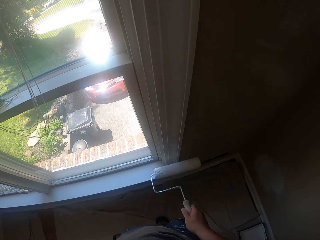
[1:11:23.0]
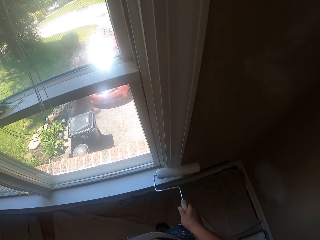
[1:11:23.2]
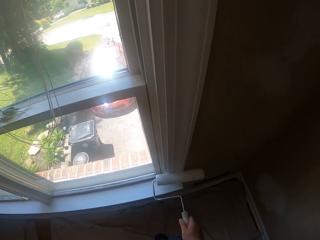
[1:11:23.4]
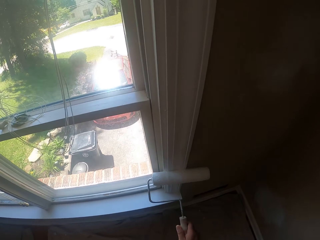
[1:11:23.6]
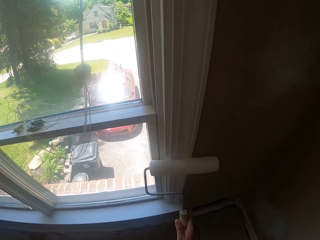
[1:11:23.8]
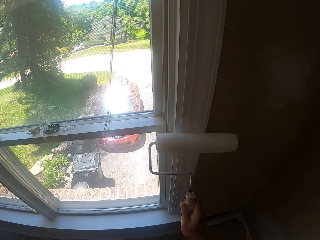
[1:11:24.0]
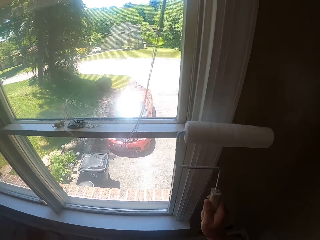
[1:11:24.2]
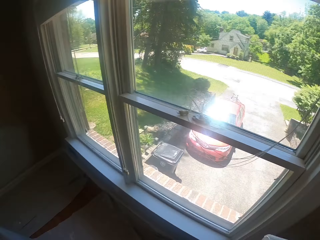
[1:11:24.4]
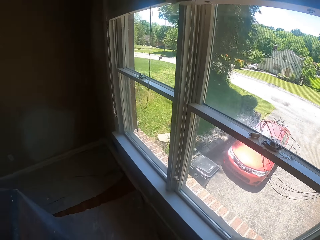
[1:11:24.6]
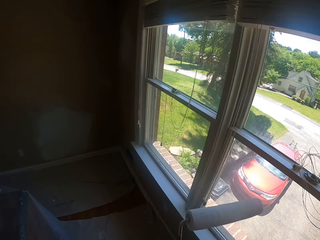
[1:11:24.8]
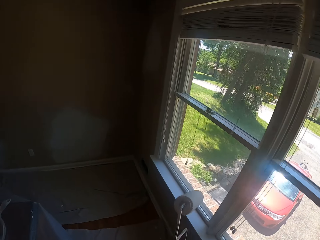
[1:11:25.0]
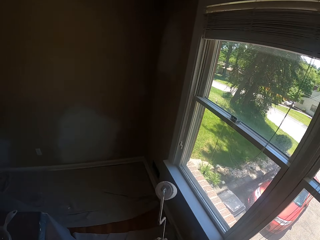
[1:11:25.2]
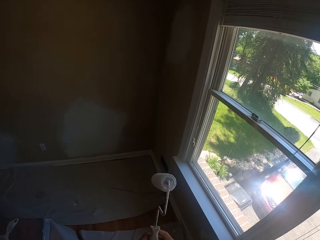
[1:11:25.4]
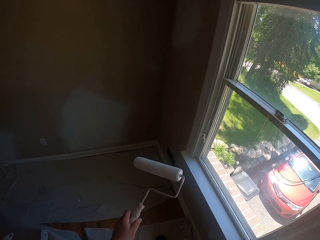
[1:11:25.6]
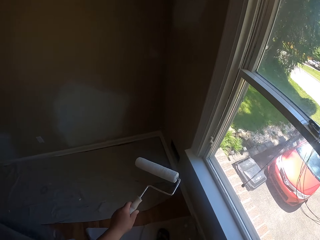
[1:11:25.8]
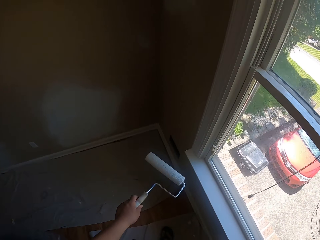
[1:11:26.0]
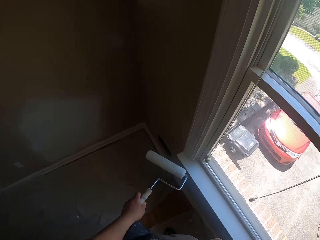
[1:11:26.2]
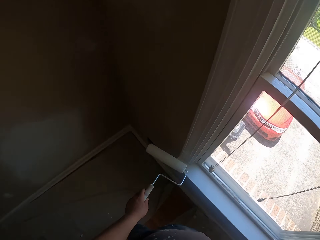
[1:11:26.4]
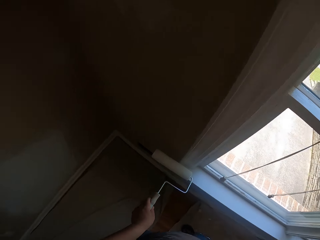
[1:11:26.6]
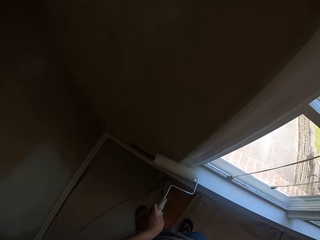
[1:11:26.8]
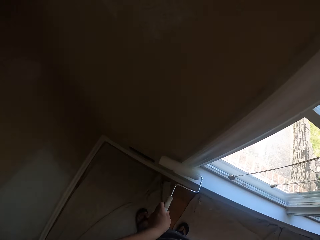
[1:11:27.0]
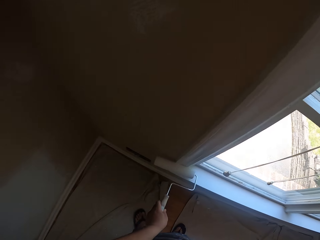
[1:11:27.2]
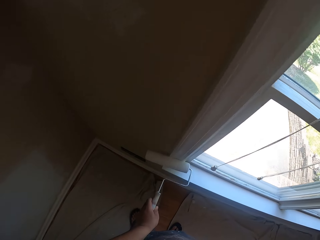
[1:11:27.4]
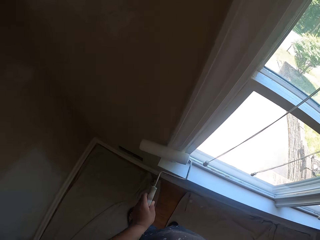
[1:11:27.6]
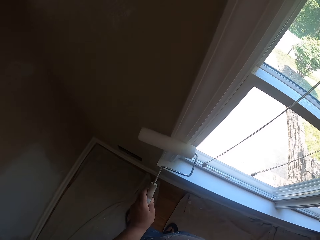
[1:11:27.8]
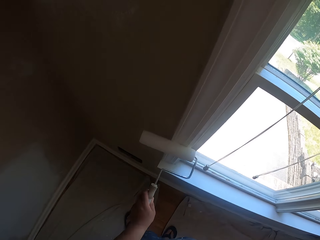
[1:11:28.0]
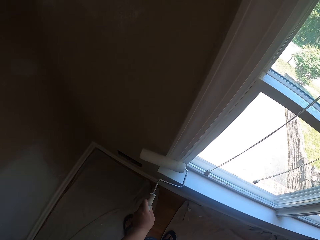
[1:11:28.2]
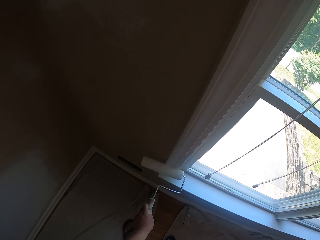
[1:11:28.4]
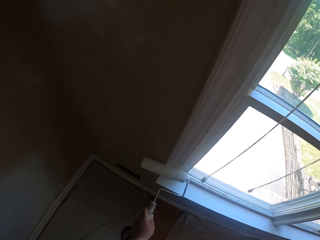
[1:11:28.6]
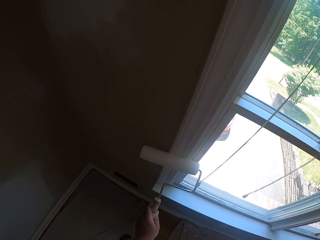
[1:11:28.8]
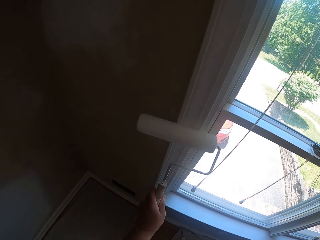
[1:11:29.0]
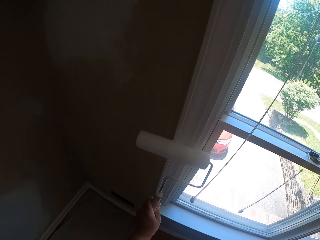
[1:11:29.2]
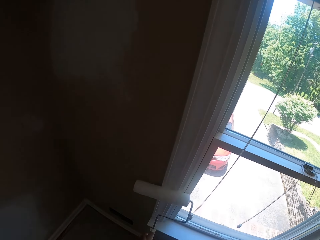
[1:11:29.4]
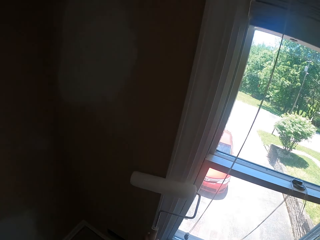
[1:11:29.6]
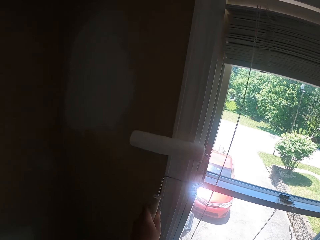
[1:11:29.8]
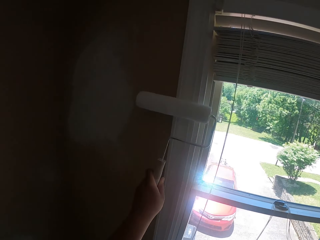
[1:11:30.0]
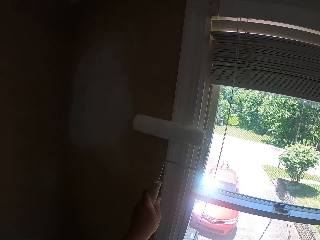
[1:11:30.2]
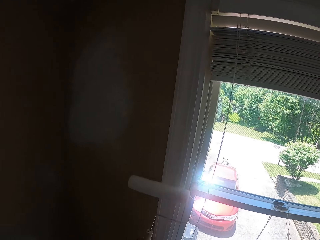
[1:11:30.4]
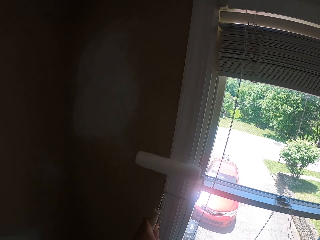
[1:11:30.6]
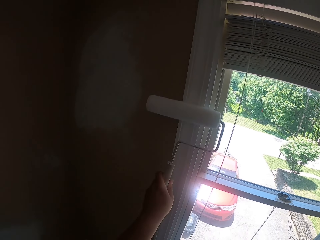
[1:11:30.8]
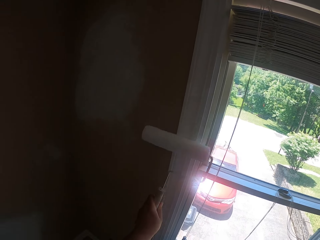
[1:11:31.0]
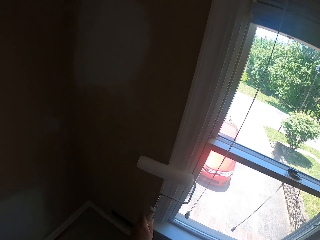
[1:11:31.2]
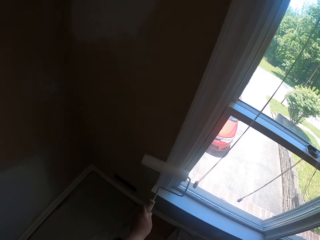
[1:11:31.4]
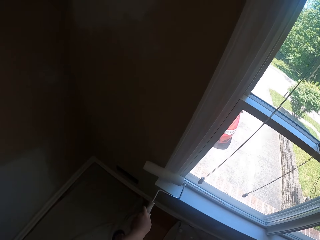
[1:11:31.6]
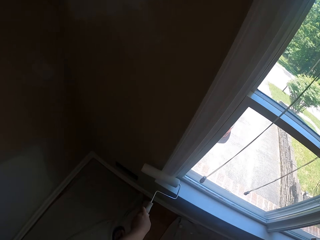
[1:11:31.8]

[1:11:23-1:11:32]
The camera wearer moves to the left side of the window with the paint roller. They walk around the house. They paint the wall. They paint the window white with the paint roller.

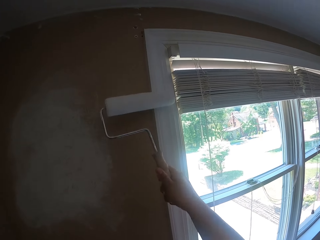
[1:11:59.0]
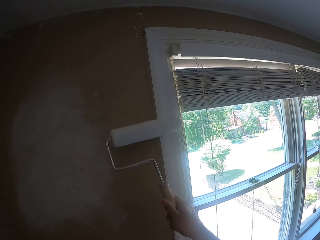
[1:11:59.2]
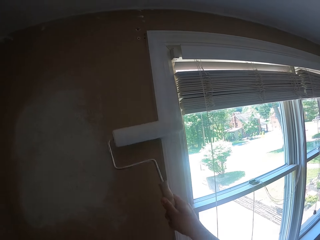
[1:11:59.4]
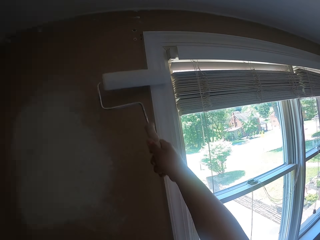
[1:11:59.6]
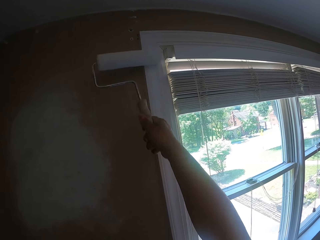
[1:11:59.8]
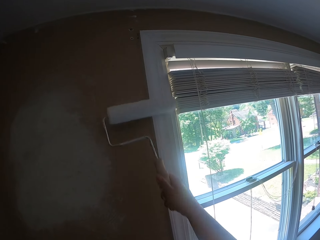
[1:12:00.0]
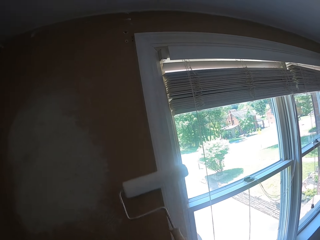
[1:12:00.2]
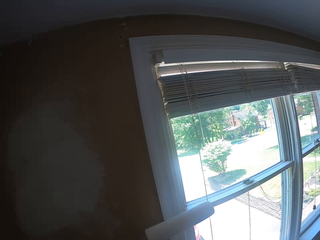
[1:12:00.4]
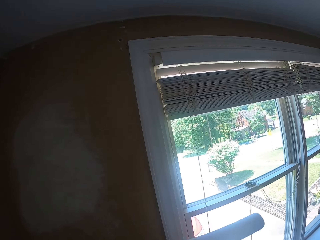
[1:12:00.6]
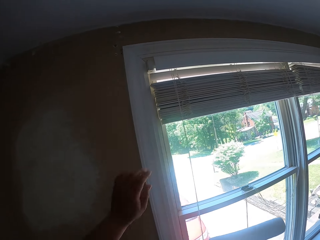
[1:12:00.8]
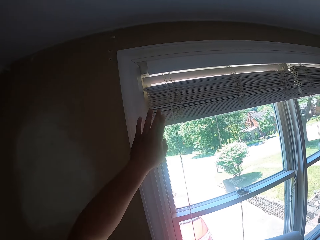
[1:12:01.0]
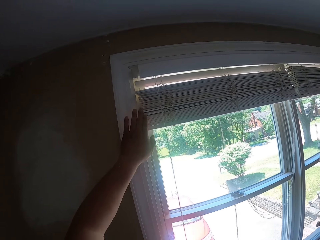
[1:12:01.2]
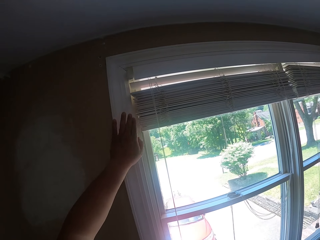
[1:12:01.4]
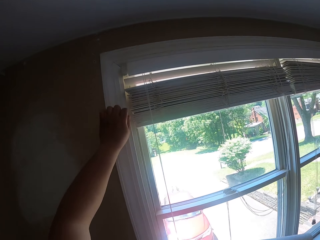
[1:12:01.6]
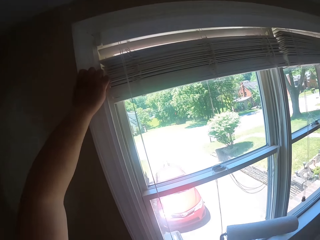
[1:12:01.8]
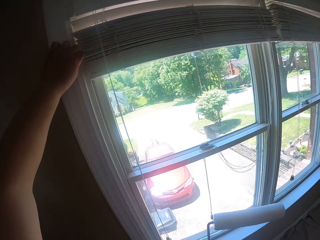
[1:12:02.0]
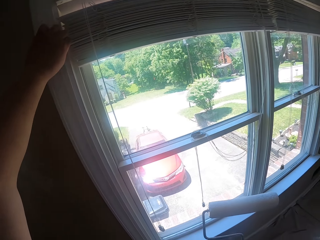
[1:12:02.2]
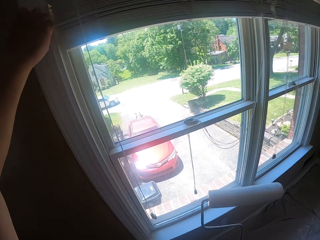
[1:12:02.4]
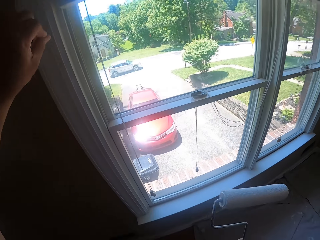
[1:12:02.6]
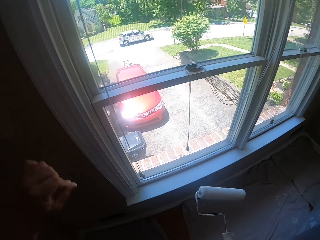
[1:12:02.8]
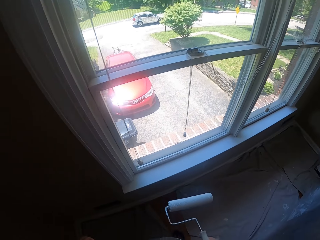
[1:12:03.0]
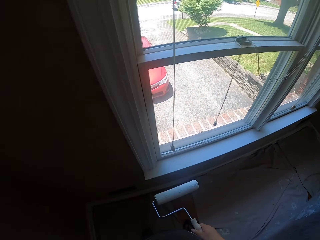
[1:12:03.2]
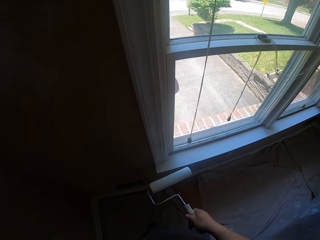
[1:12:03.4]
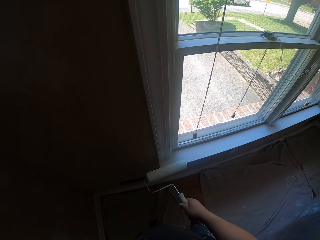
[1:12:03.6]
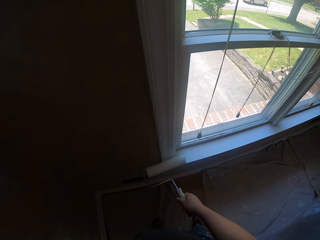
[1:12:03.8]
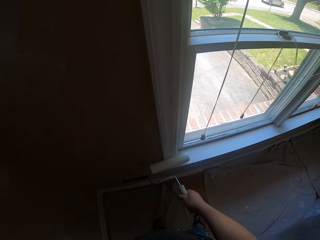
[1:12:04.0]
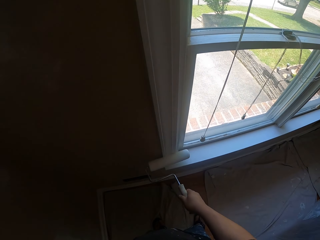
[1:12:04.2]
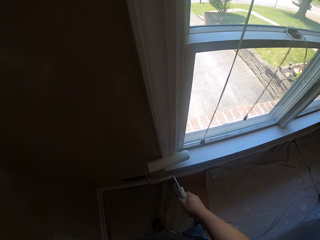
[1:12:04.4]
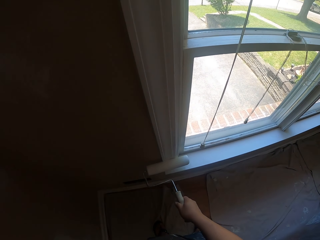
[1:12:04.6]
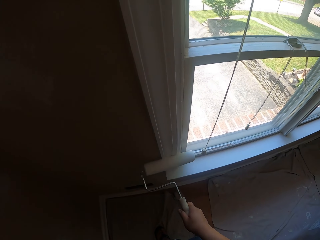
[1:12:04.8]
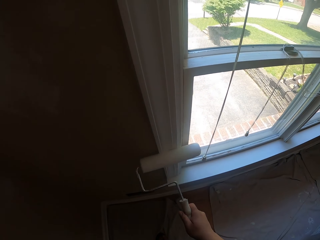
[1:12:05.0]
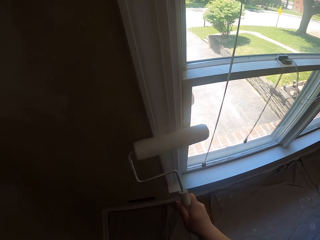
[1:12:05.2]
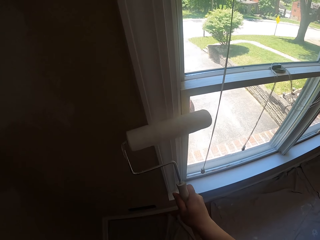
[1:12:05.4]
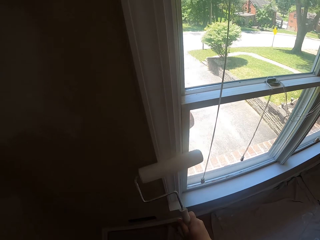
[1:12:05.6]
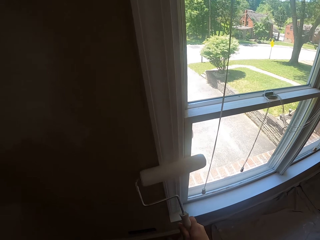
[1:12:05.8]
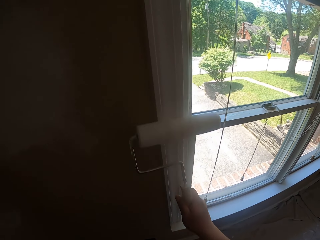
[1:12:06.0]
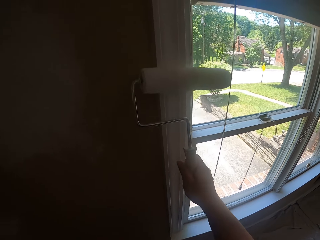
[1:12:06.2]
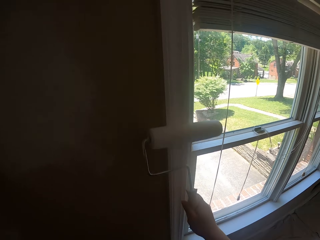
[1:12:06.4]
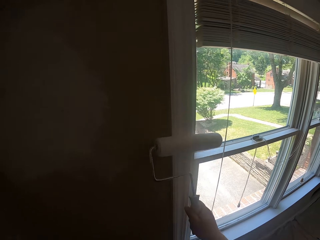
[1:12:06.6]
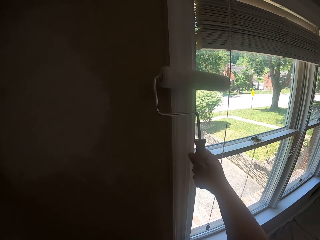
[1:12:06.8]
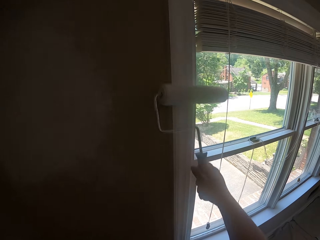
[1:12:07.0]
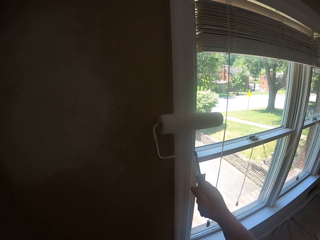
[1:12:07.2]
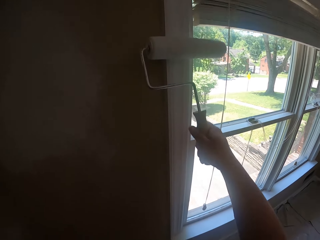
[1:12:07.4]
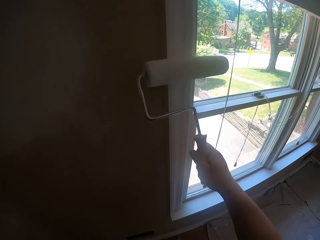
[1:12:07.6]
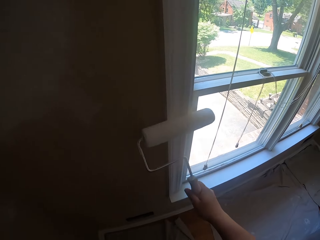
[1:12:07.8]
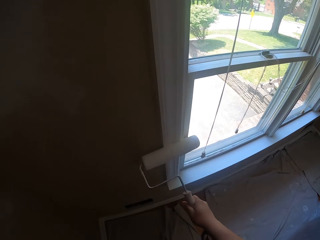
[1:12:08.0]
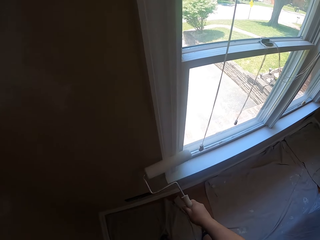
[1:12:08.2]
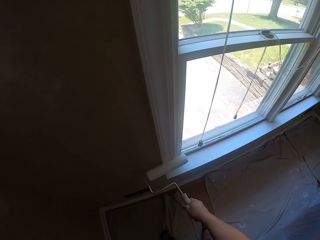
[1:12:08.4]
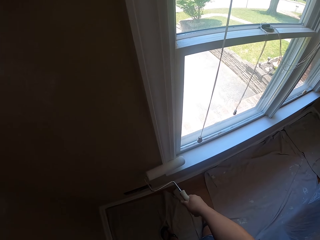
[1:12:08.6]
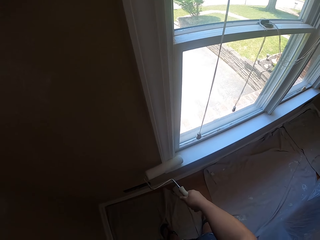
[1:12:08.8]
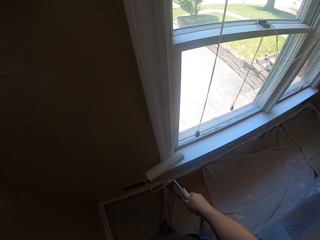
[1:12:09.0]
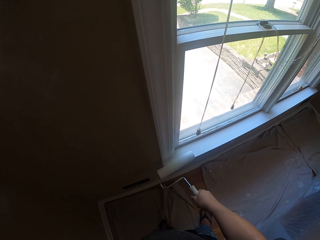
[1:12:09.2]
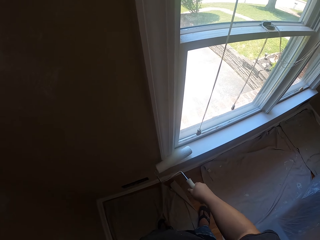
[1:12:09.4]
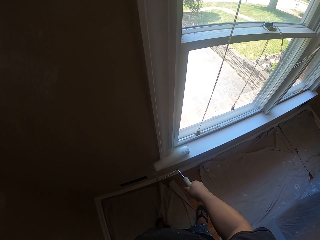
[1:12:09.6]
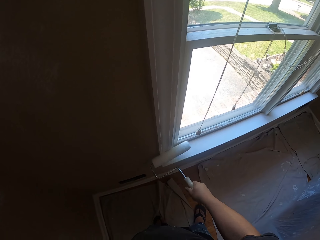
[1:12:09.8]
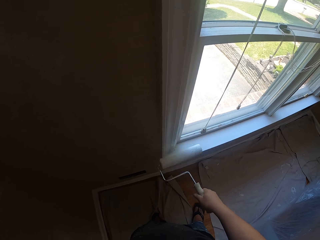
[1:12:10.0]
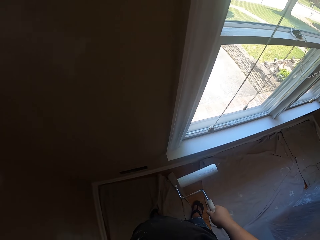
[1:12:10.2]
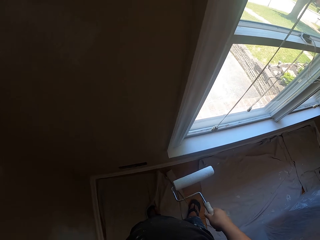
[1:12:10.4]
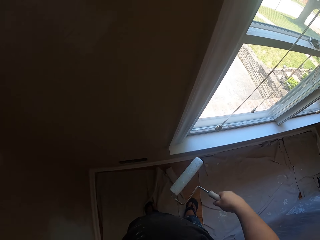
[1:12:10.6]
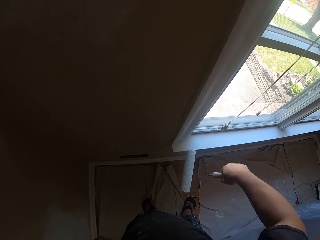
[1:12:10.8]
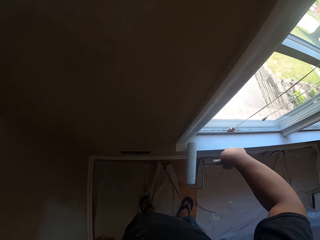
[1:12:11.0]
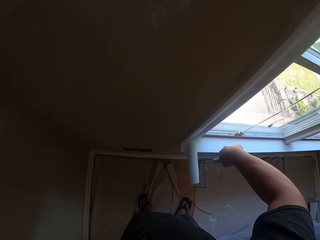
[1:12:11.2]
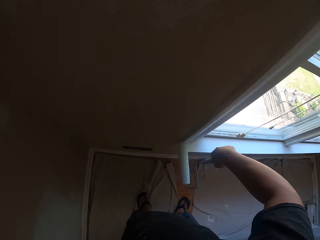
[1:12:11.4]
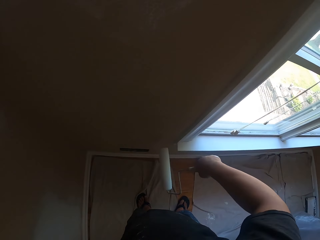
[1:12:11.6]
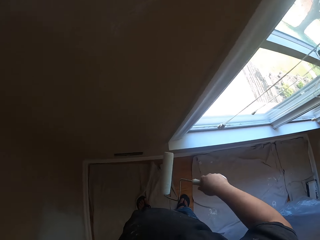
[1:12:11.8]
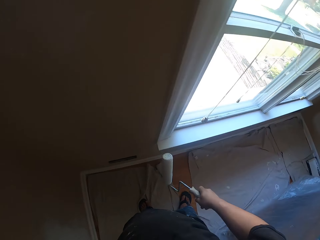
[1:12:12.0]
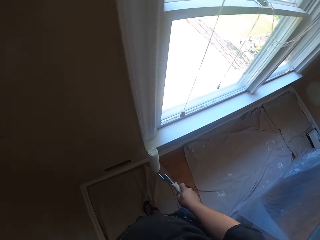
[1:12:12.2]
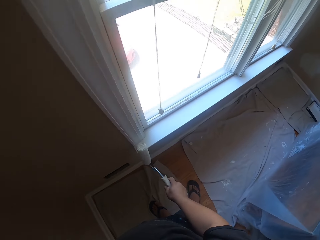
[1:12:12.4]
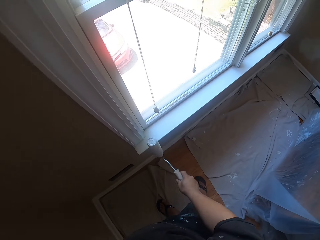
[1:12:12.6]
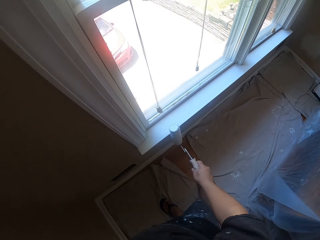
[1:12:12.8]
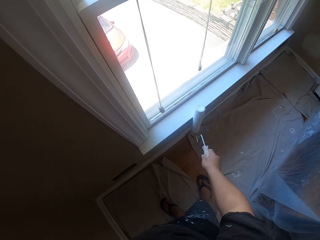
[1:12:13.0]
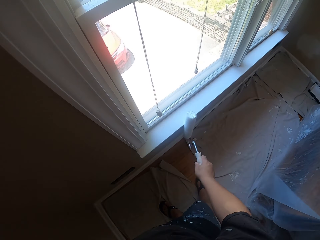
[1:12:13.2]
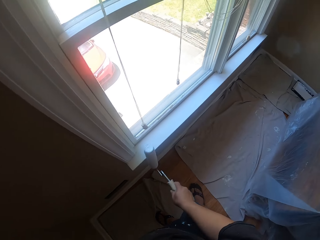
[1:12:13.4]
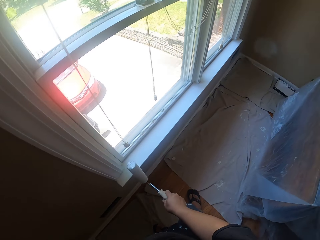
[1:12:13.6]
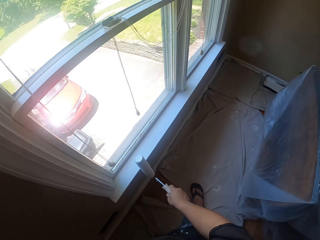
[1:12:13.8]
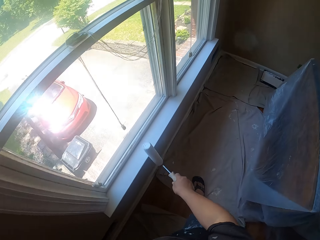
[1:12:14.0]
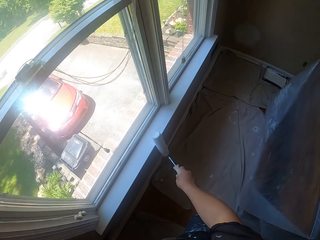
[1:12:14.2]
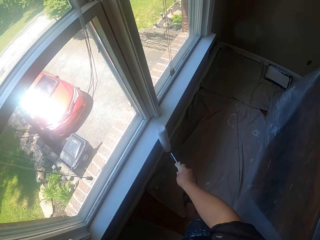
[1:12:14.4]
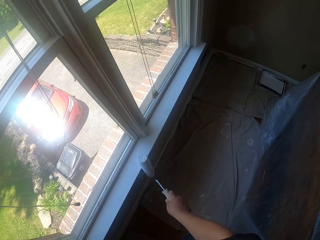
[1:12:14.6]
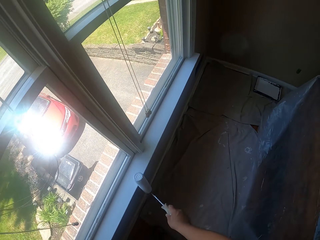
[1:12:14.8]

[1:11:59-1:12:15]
The camera wearer withdraws the paint roller from the window. He cleans a window blind with his left hand. He touches the wall. He paints the window white with the paint roller. He paints the wall.
